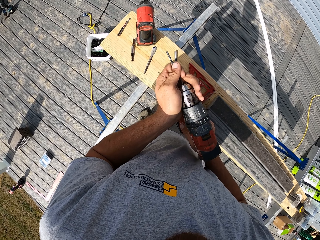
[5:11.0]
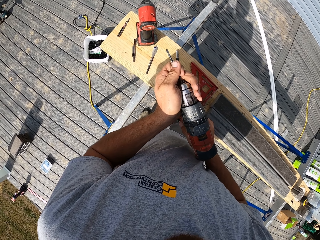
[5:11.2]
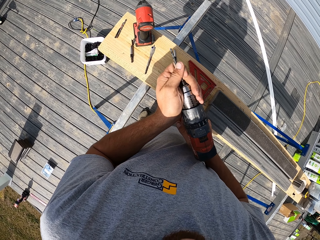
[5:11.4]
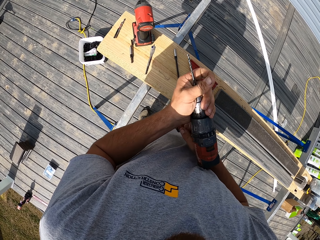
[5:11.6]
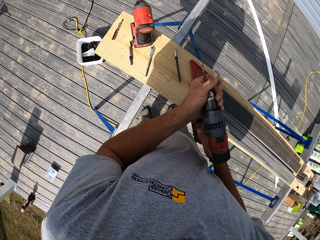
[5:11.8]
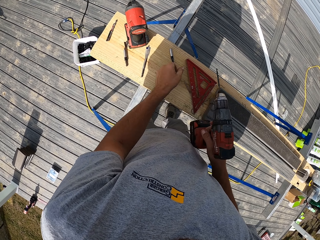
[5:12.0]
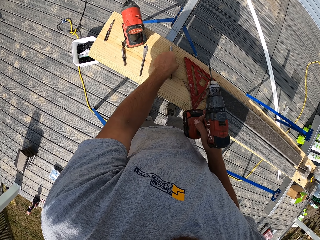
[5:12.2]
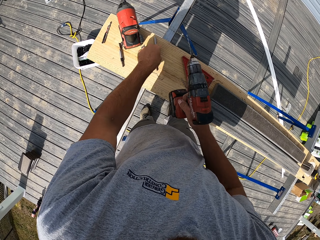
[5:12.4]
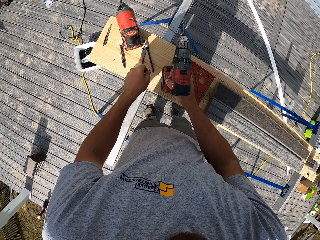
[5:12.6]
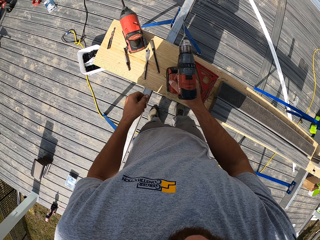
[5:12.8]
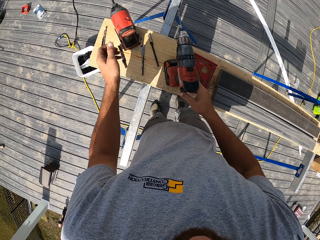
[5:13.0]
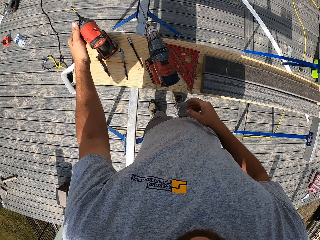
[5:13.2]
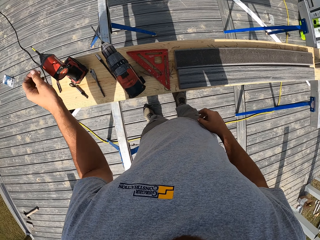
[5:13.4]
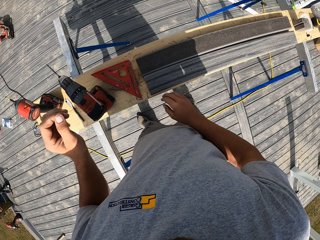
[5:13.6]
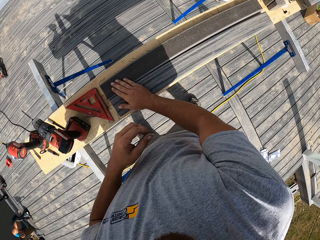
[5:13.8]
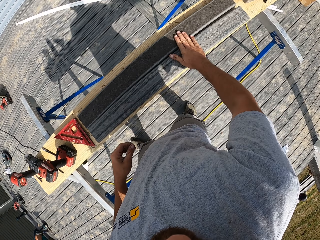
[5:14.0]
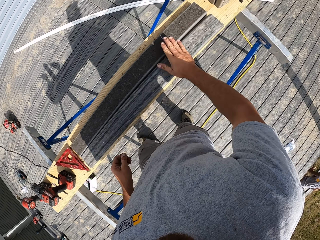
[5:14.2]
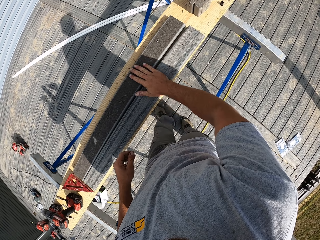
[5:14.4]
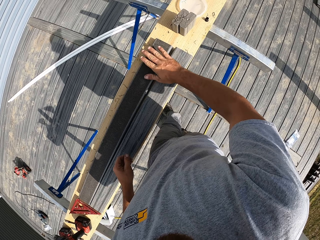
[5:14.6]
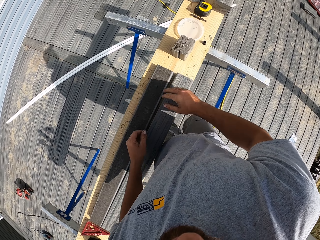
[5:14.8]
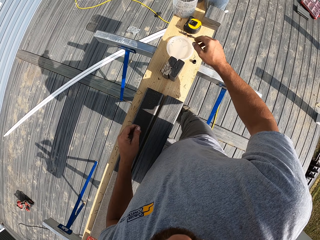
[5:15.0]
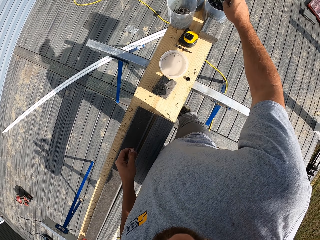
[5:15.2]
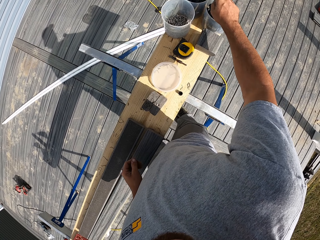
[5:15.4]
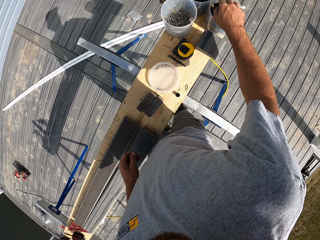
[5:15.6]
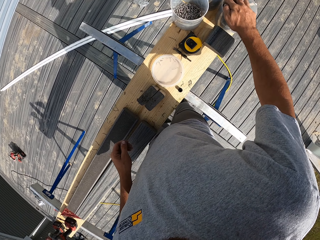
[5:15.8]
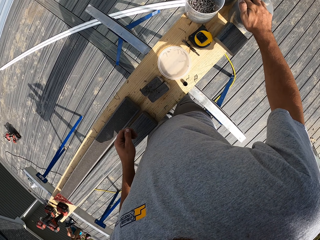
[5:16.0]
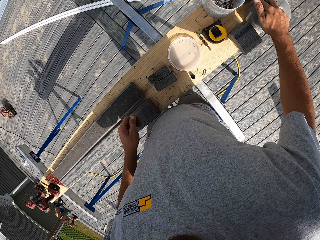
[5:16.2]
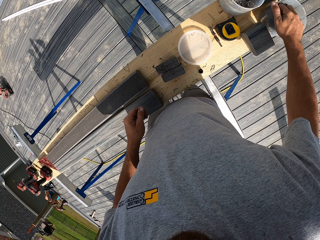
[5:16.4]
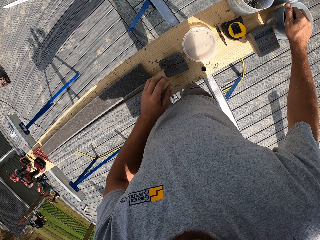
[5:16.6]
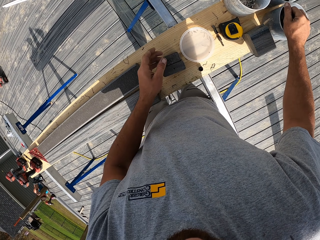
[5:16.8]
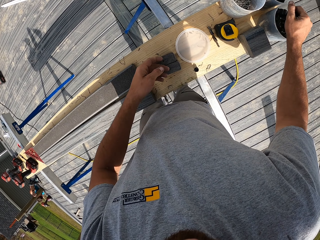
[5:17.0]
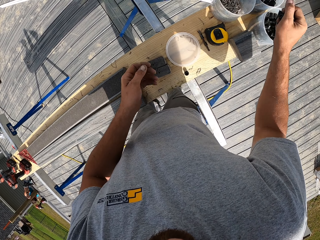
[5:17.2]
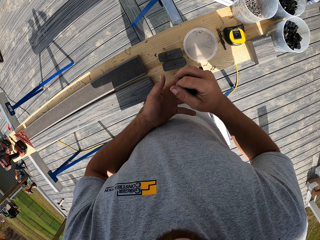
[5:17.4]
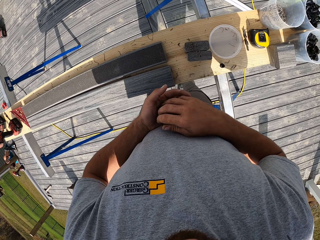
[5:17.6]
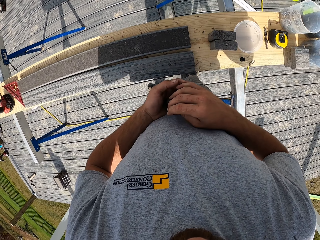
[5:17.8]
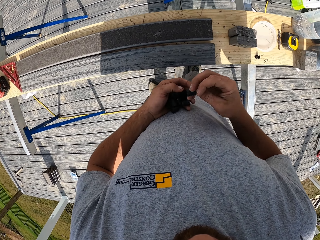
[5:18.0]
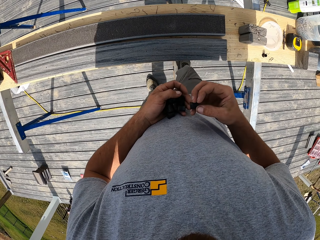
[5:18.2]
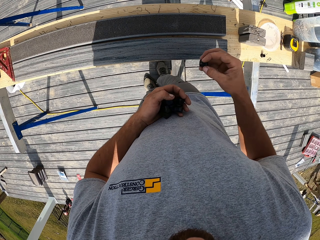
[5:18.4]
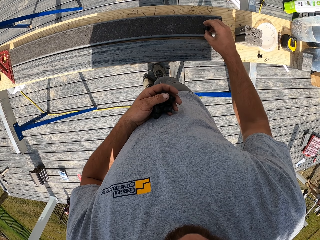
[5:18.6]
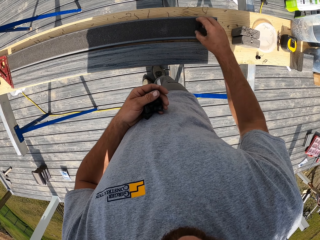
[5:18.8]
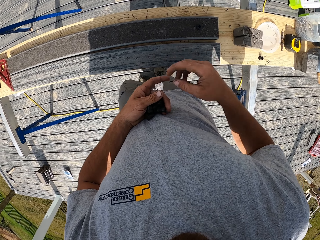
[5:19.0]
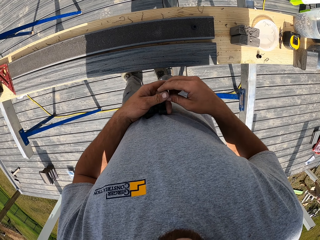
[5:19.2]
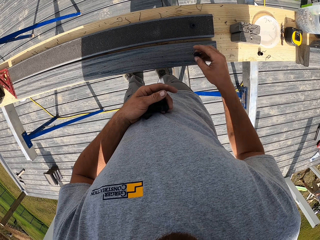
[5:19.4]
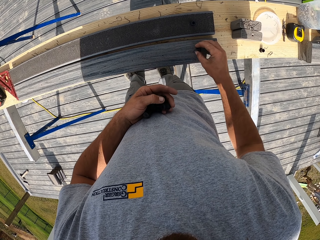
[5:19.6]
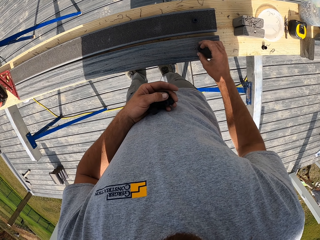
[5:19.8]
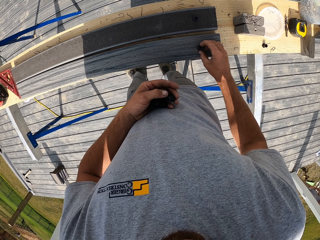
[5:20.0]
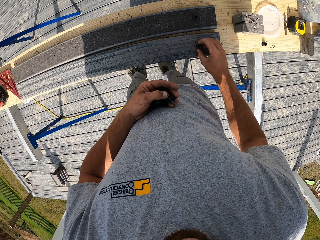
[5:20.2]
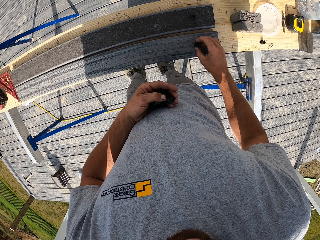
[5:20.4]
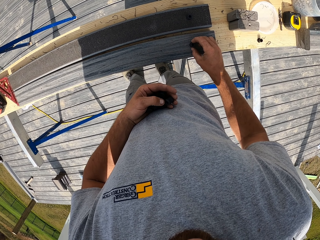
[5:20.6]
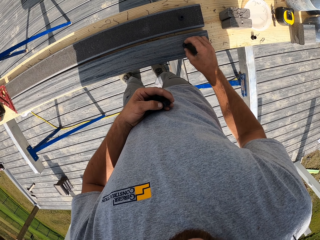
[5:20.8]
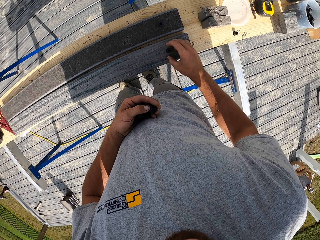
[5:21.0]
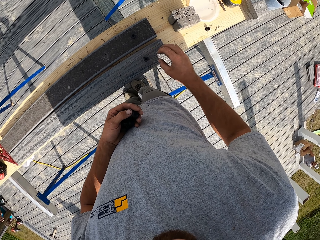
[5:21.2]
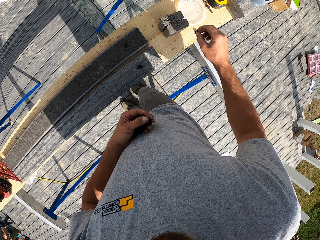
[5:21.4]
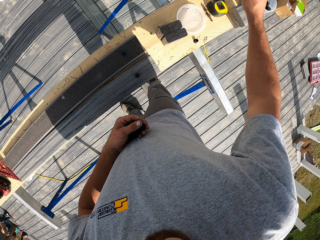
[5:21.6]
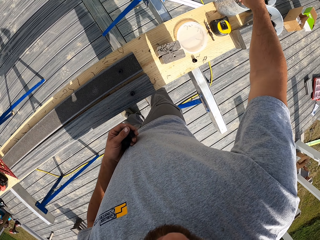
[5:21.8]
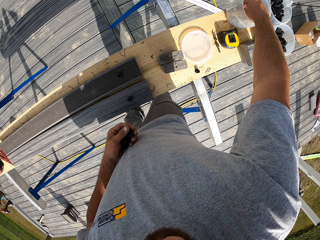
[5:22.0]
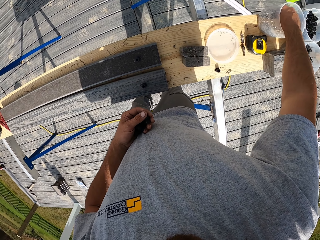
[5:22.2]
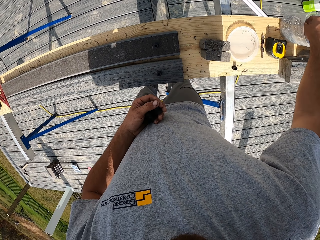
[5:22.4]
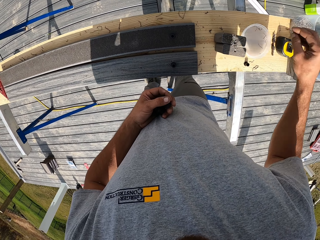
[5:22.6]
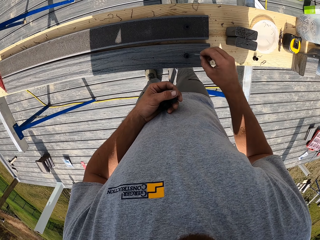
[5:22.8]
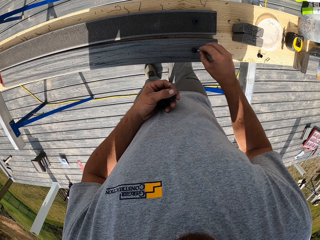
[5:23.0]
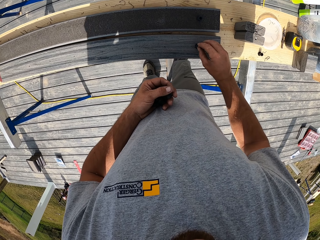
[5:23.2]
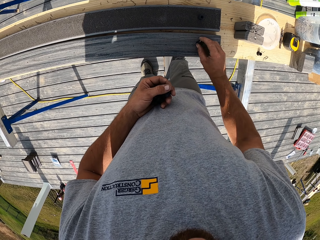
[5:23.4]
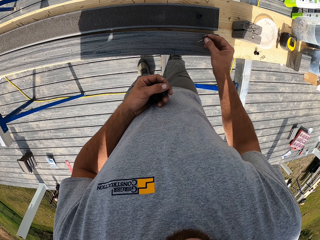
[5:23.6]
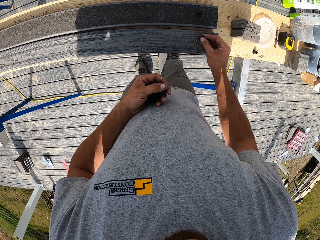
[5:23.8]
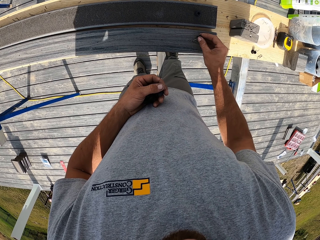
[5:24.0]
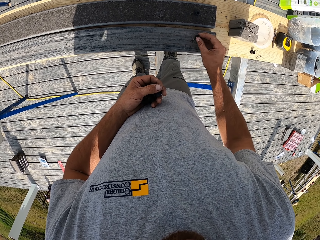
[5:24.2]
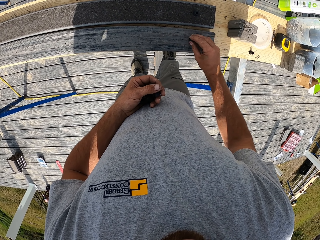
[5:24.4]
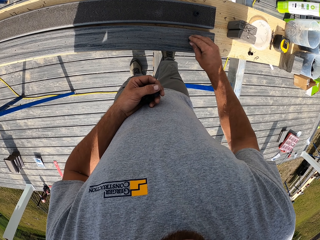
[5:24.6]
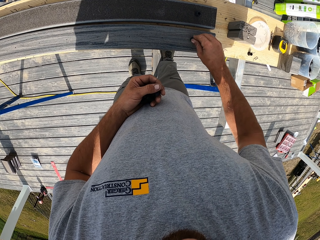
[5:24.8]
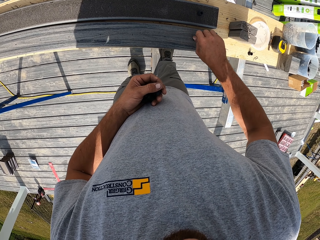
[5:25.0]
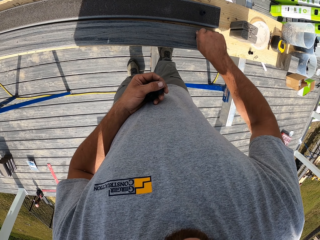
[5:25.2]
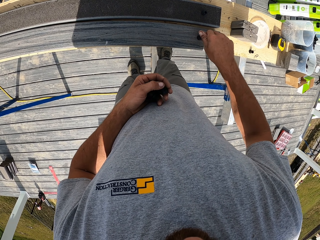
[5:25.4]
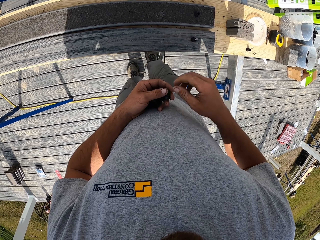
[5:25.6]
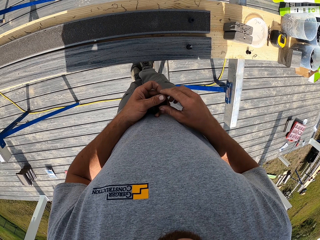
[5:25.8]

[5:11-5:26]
The camera wearer puts the drilling screw on the drill. They put the power drill on the wood. They put the drill on the bench. They wipe the bench. They pick something from the container. They arrange something on the wood. They pick something from the container. They put something on the wood.

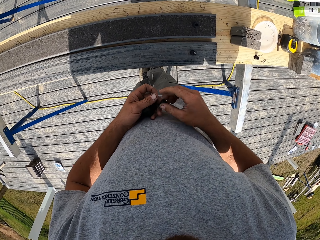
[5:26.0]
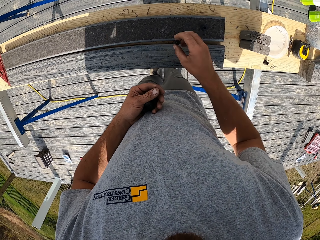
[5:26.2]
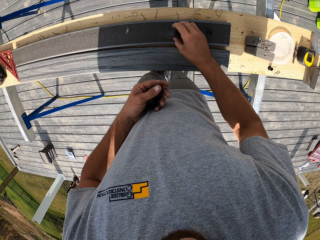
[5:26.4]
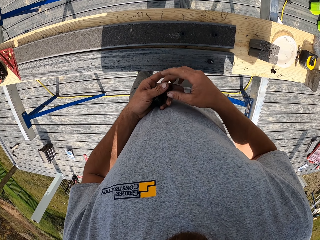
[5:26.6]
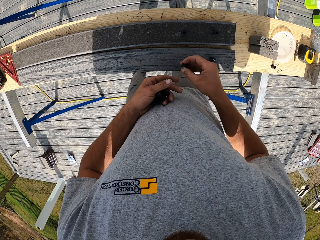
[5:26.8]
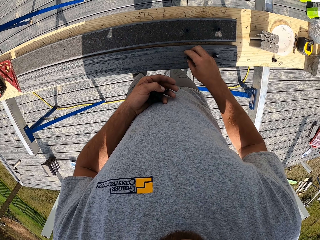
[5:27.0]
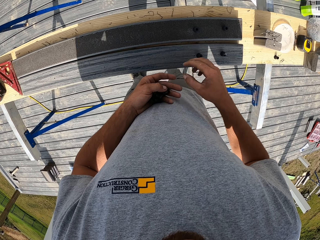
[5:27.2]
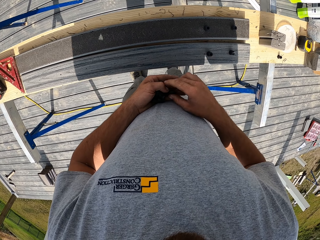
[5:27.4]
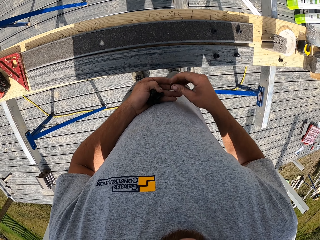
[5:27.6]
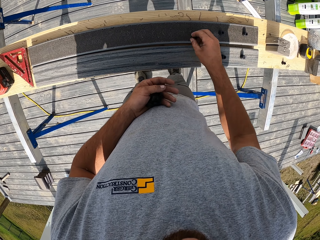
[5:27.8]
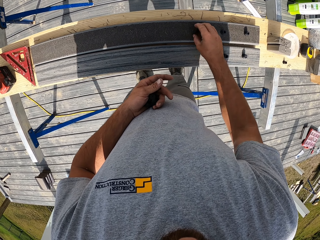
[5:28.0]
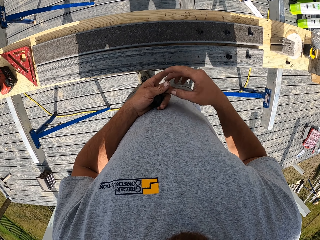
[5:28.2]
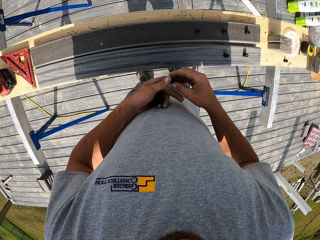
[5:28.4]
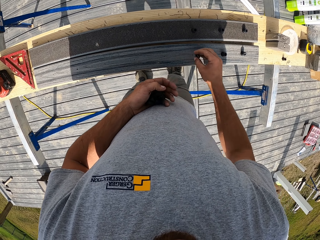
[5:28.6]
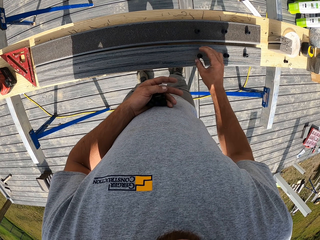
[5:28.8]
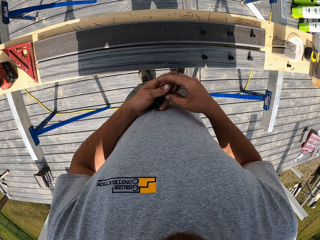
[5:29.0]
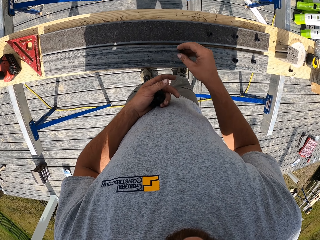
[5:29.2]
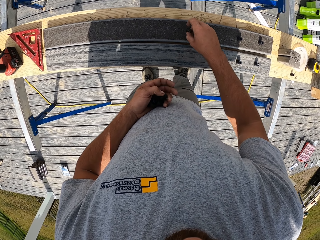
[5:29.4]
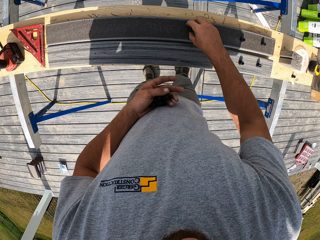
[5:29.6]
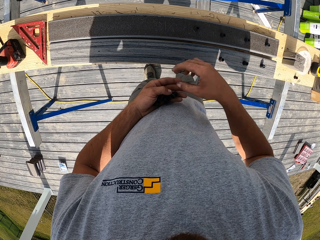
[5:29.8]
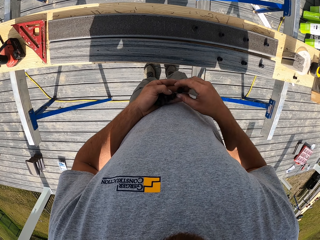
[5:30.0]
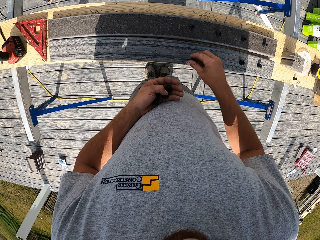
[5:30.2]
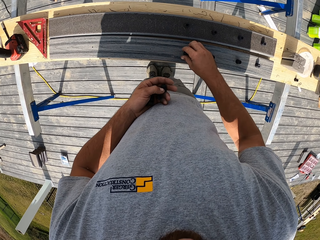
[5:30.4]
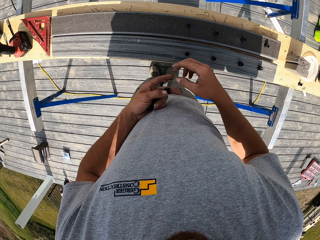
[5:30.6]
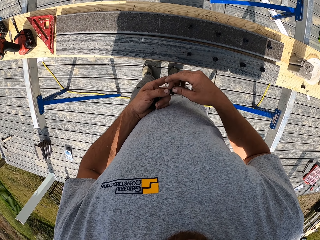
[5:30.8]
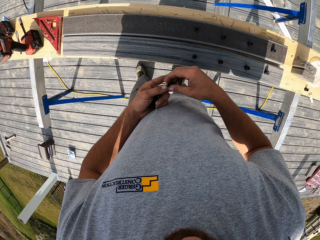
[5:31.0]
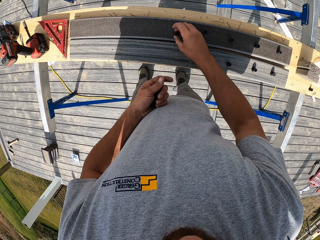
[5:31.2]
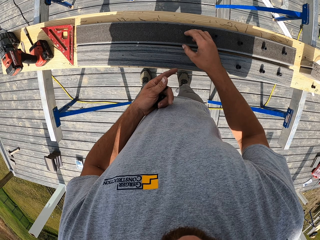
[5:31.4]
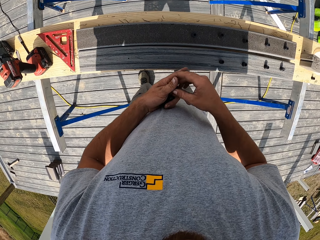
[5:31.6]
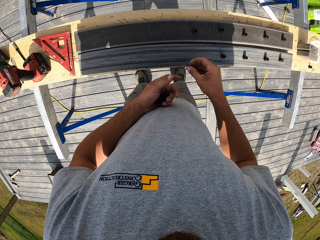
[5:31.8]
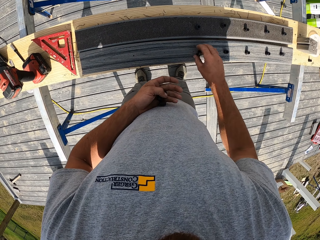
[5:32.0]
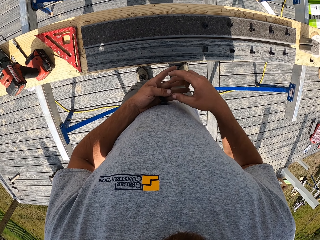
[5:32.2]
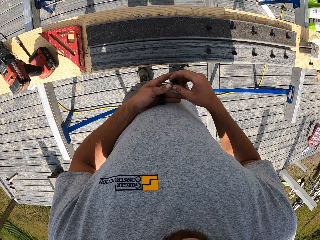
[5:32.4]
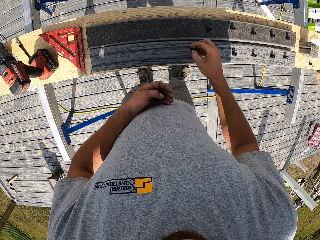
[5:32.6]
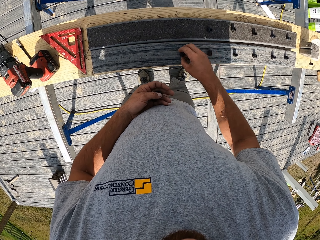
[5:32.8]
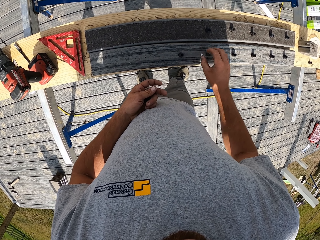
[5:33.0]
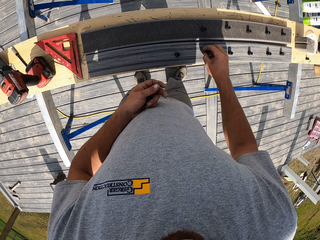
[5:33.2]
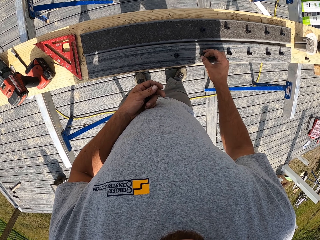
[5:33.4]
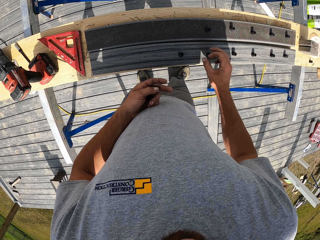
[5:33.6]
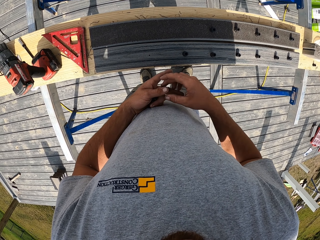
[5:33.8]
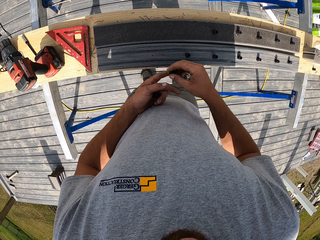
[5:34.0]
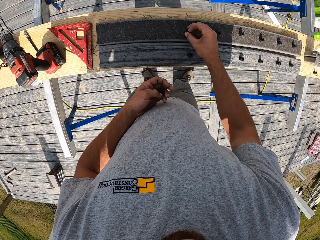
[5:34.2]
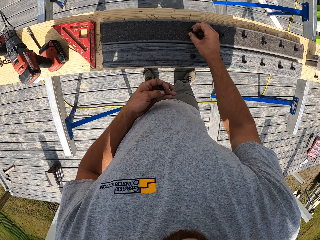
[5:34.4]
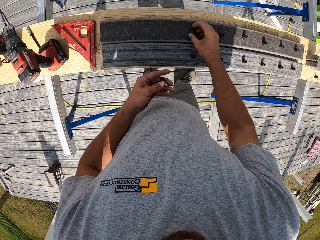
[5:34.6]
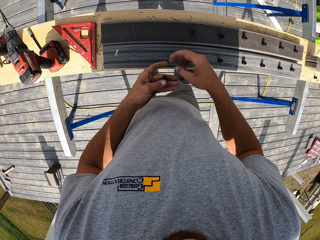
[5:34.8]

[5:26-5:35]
The camera wearer puts something on the wood.
